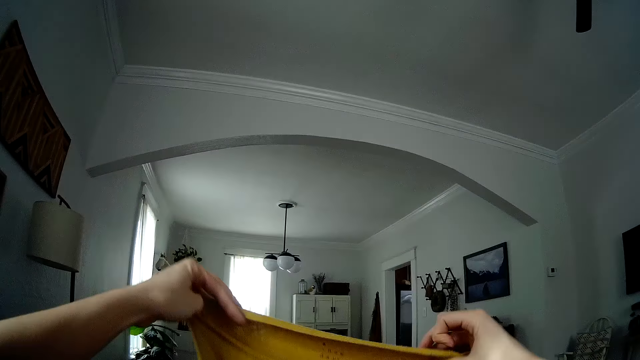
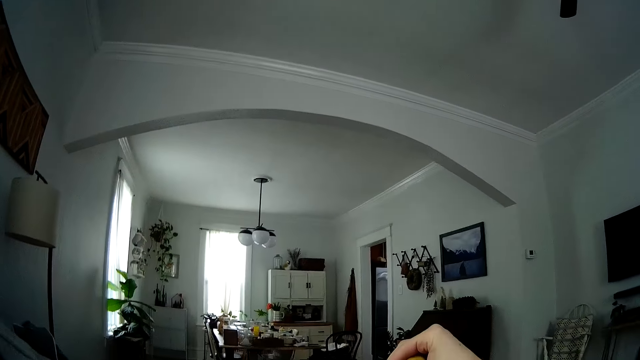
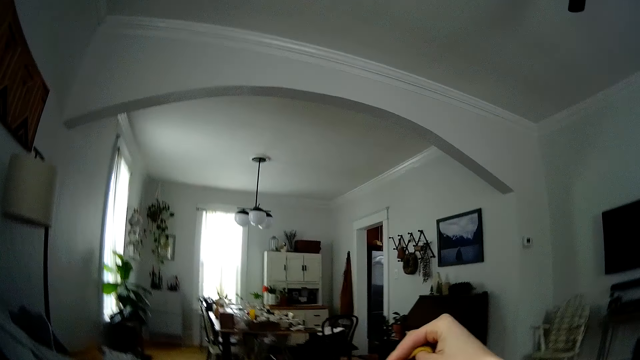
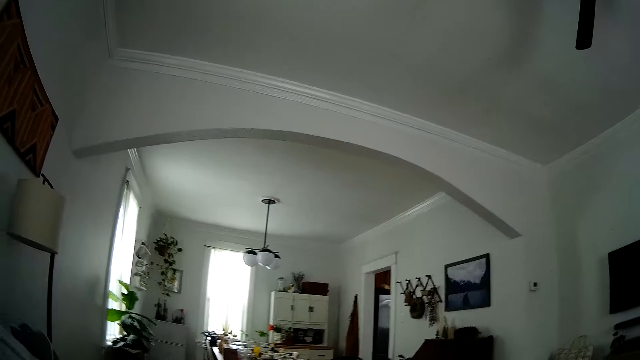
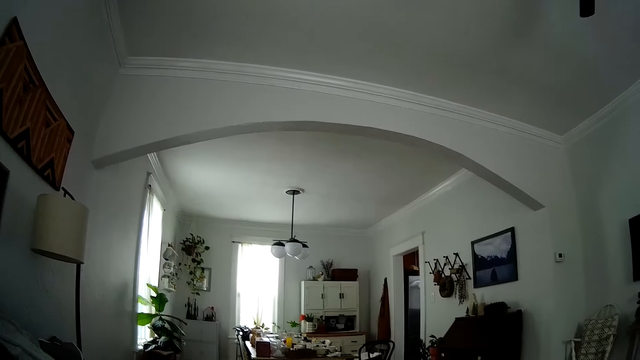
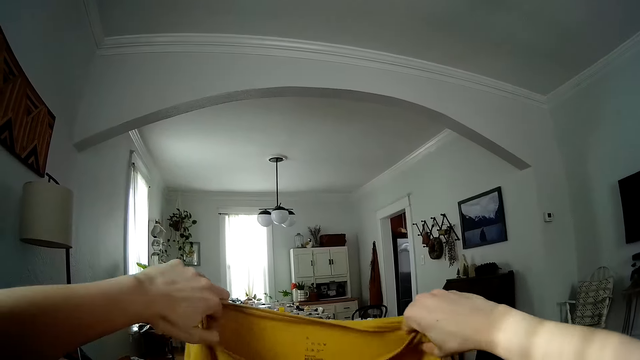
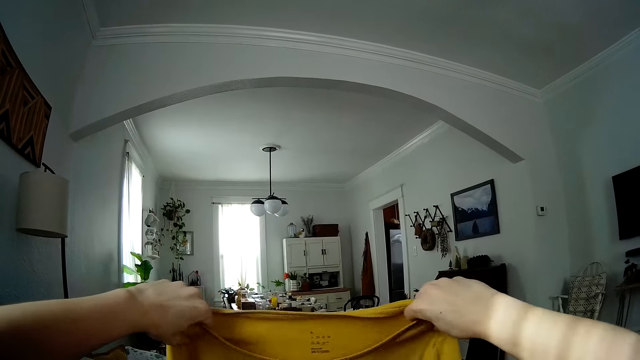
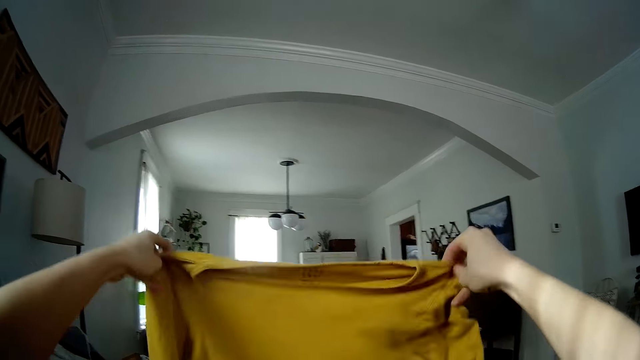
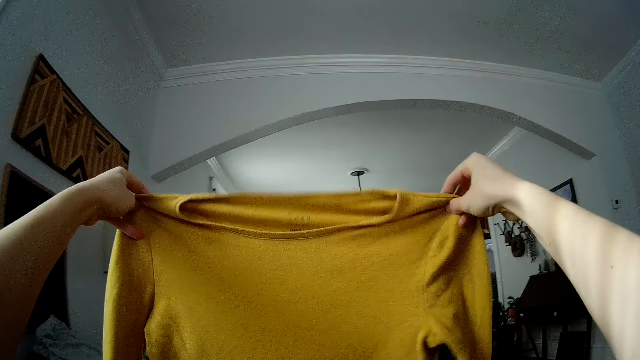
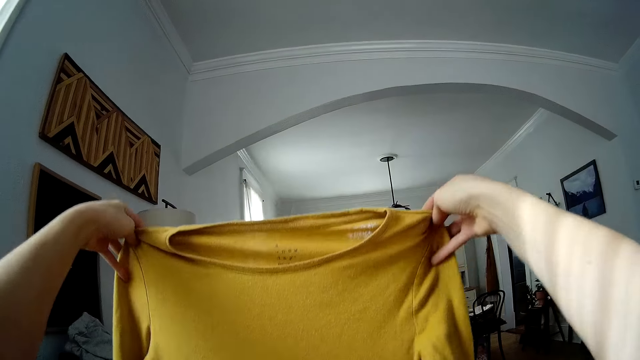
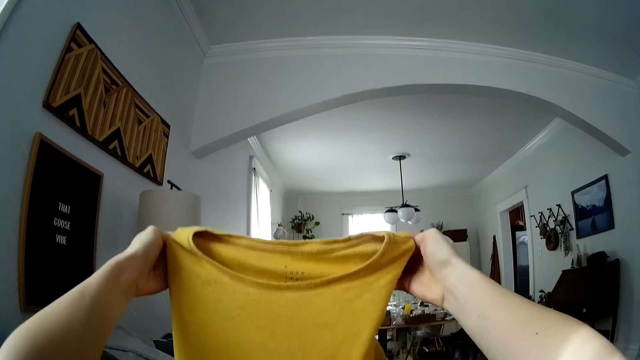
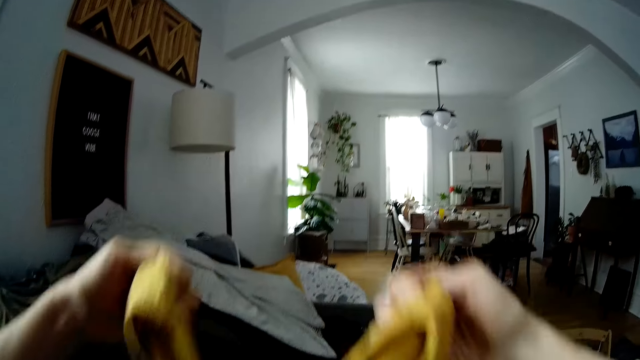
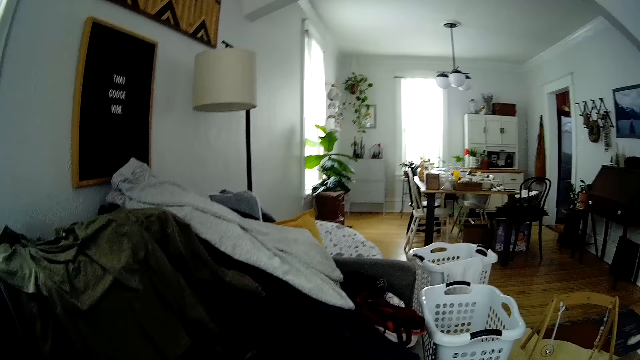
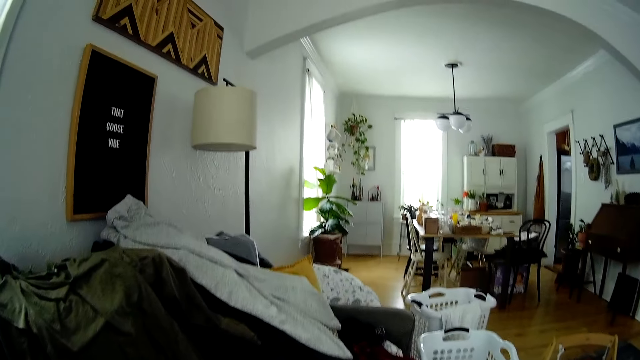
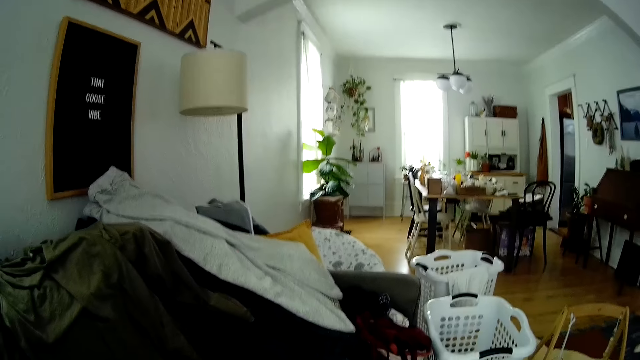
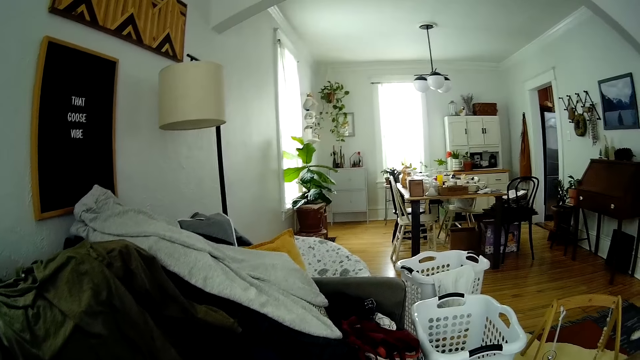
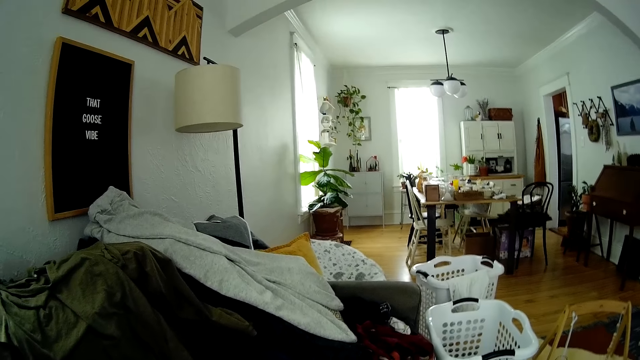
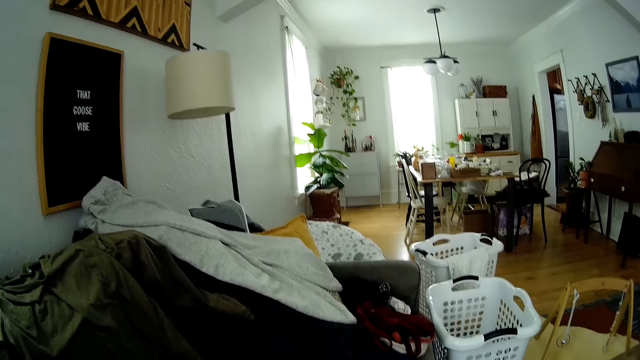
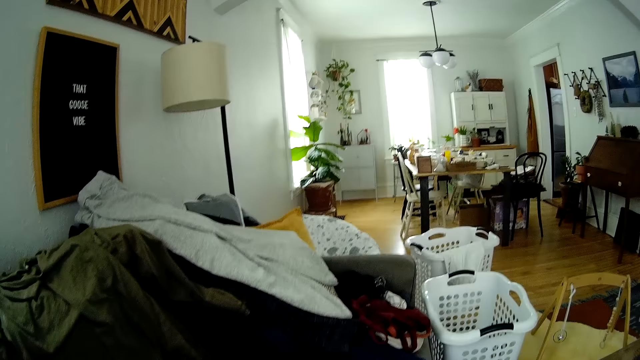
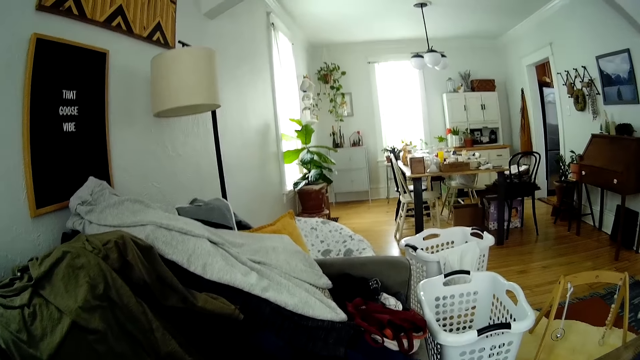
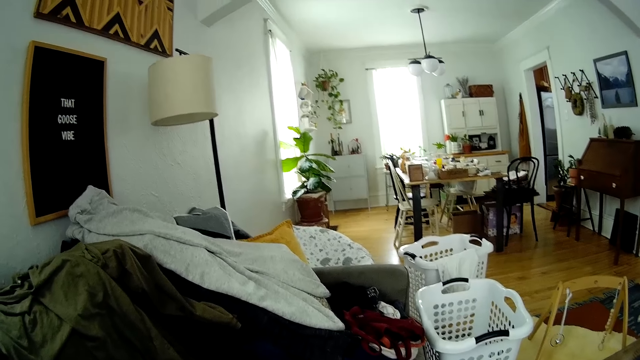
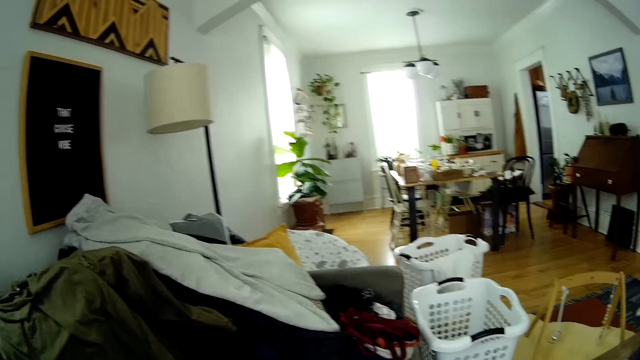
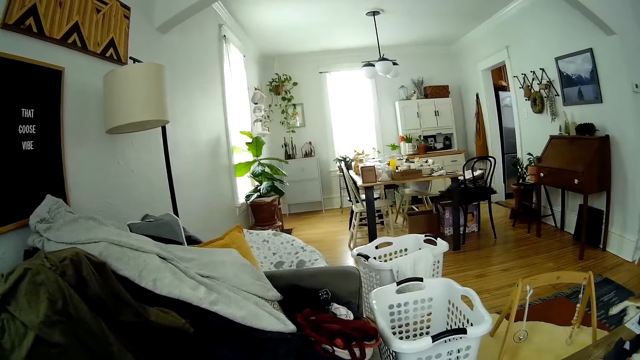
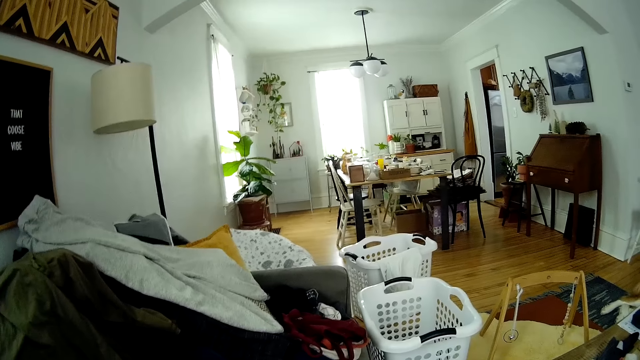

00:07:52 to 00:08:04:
The camera wearer straightens the cloth. She holds the cloth with both hands. She removes her left hand from the cloth. She touches her face with her left hand. She lowers her left hand. She straightens the cloth. She raises up the cloth with both hands. She folds the cloth with both hands.

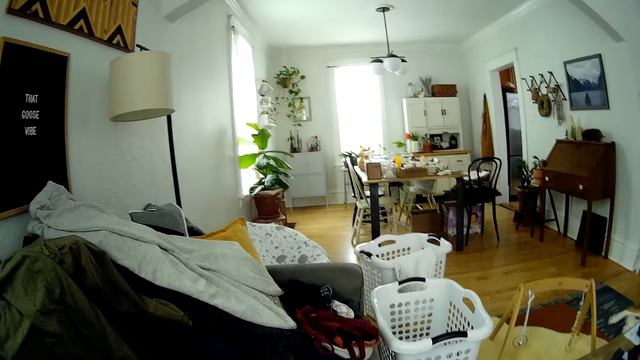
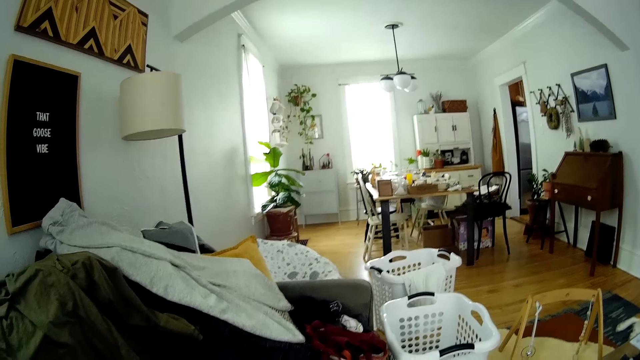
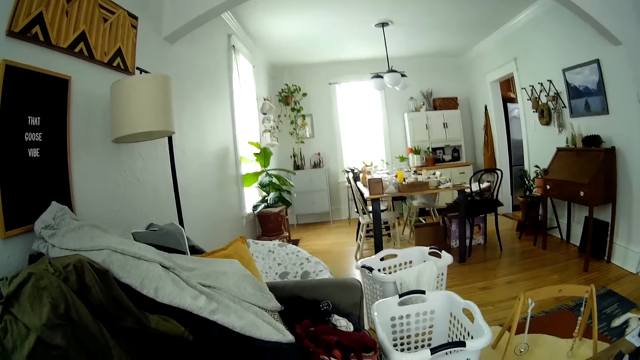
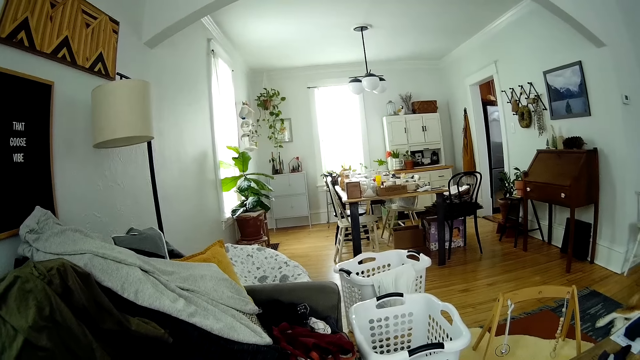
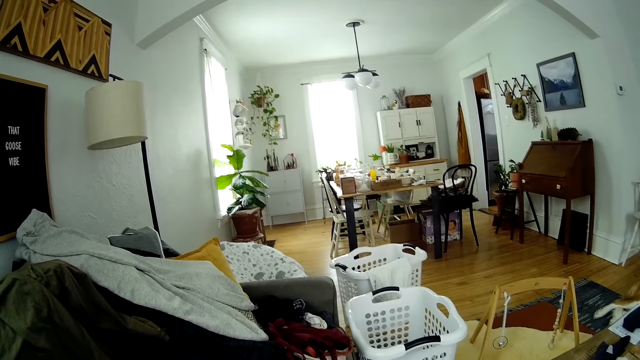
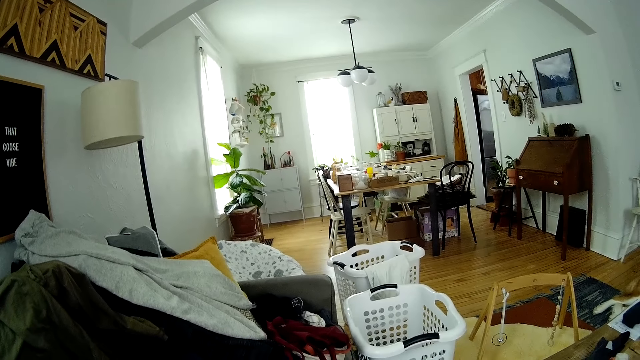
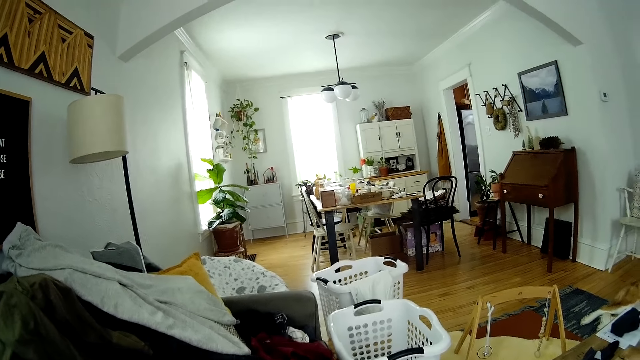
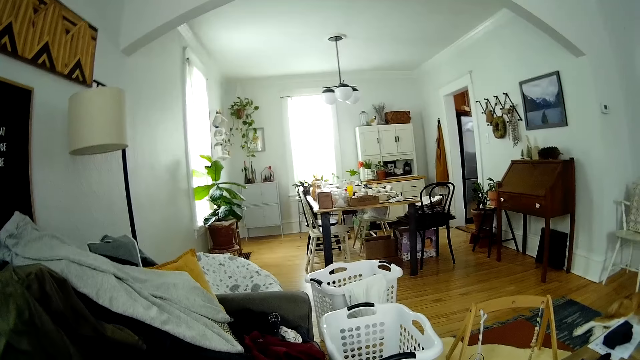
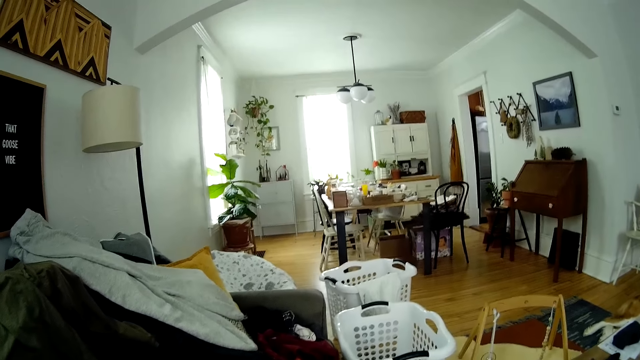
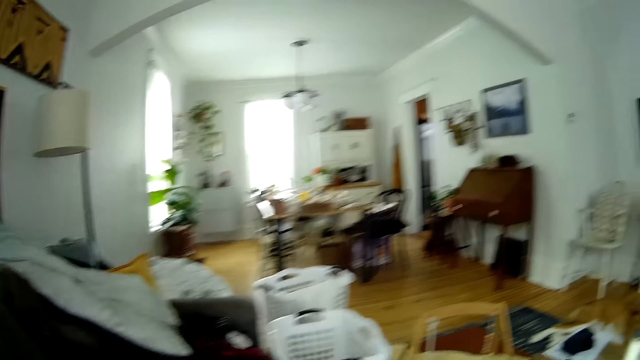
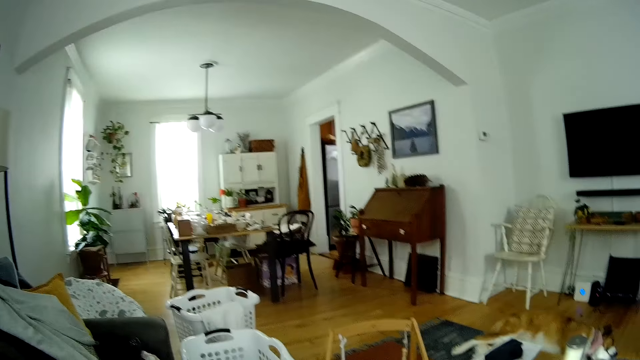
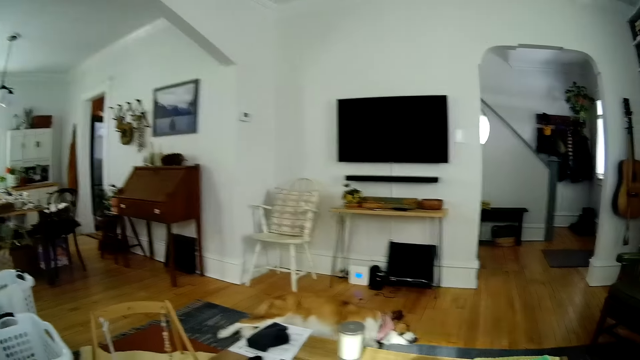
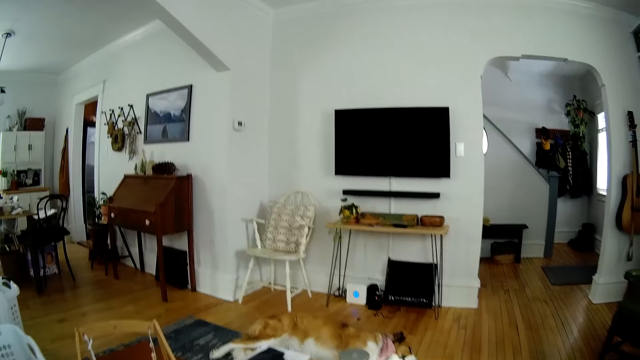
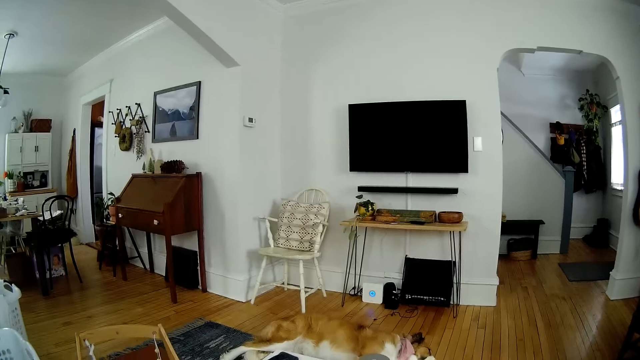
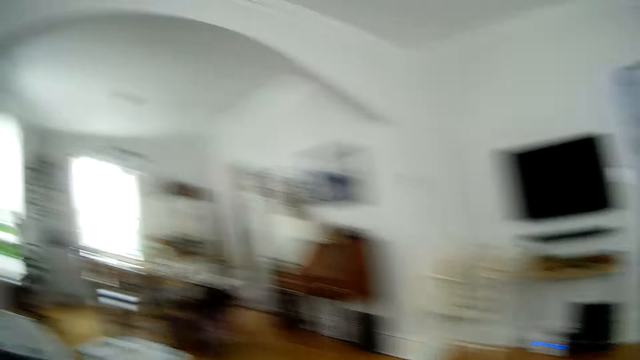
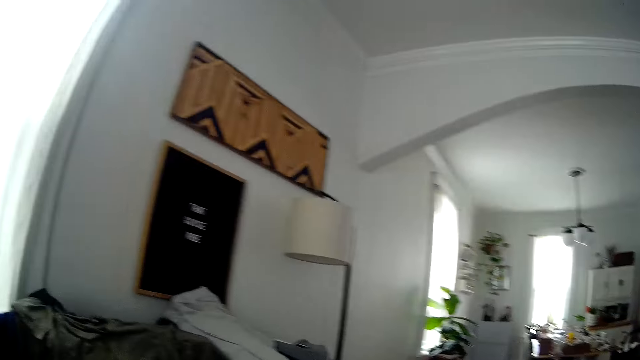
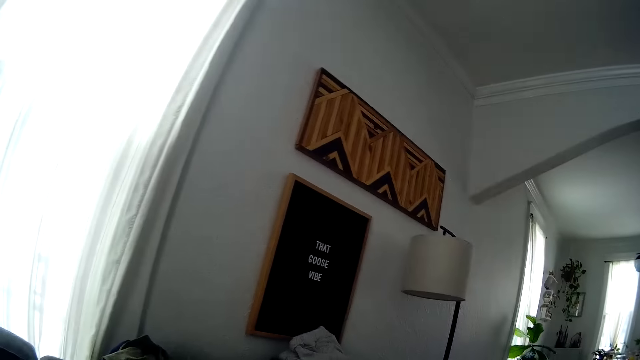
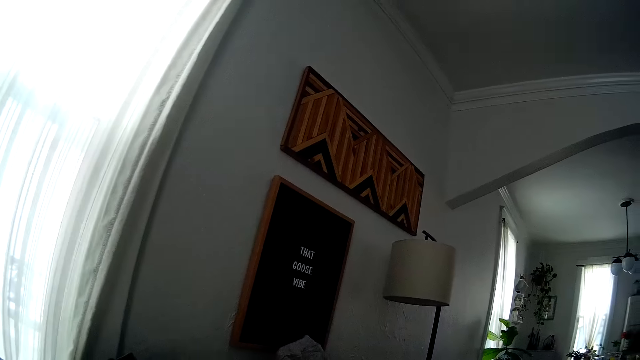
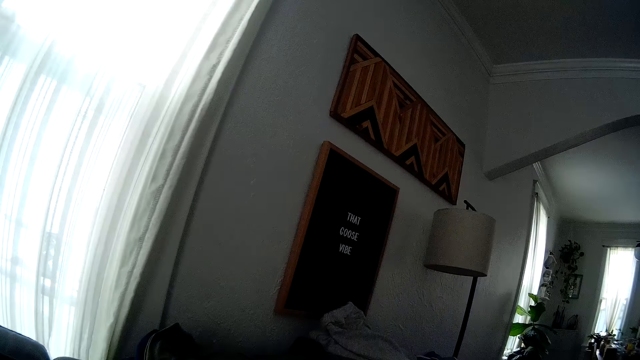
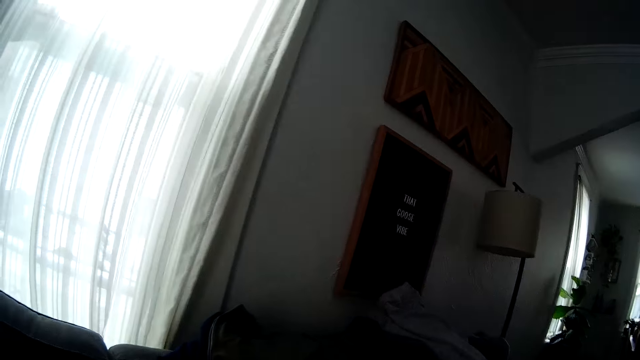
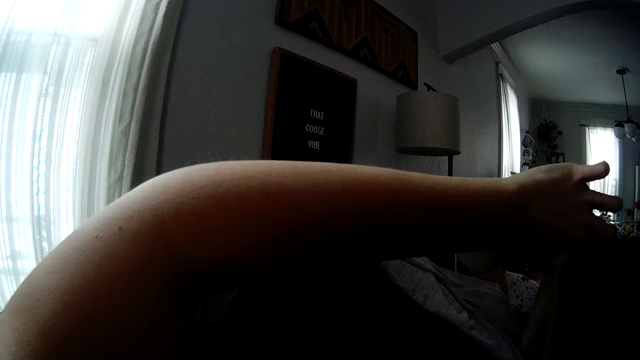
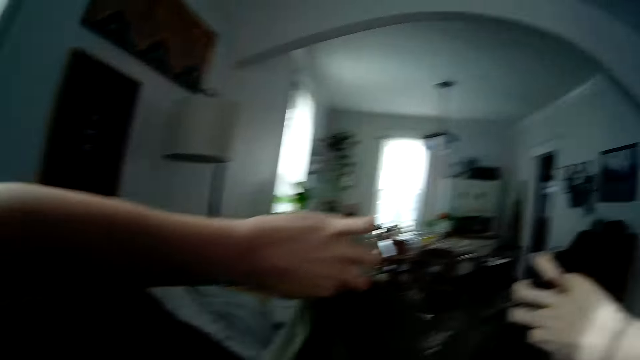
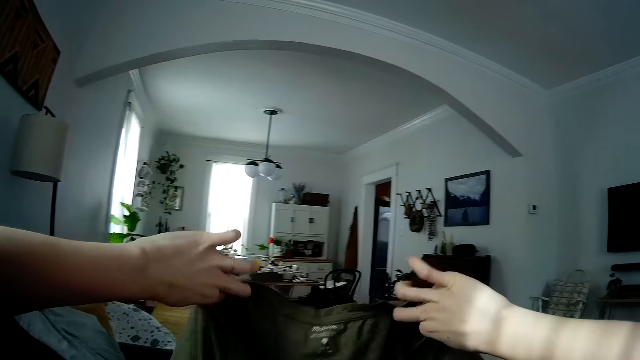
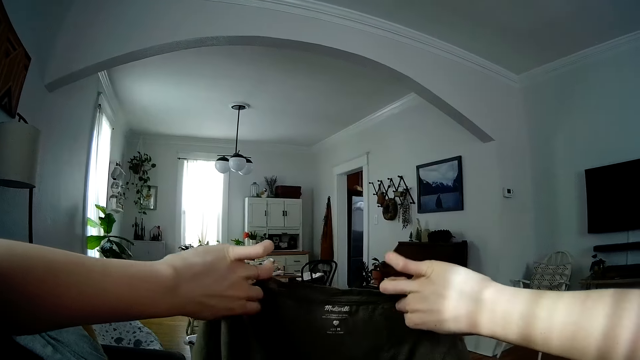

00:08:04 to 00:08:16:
The camera wearer looks around. She straightens the cloth. She holds the cloth with her left hand. She holds the cloth with both hands.
